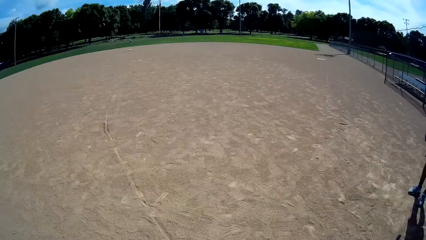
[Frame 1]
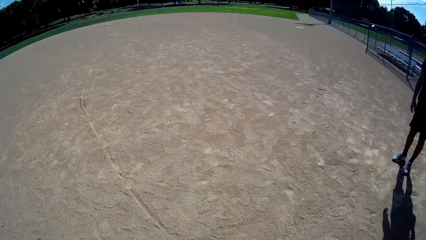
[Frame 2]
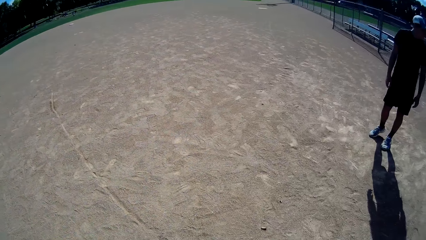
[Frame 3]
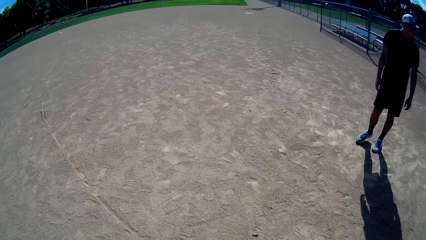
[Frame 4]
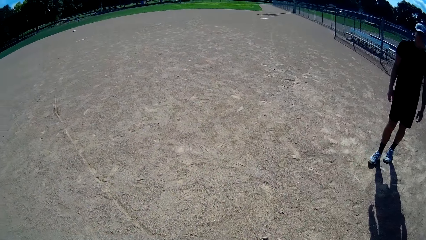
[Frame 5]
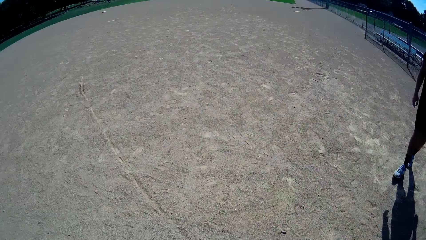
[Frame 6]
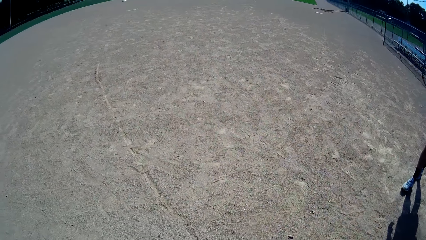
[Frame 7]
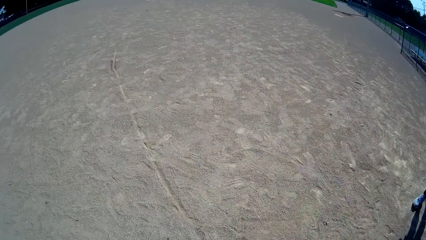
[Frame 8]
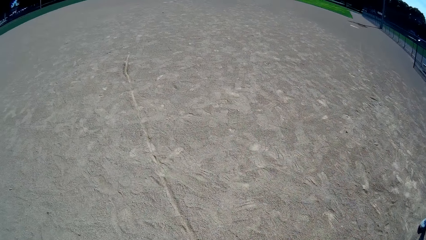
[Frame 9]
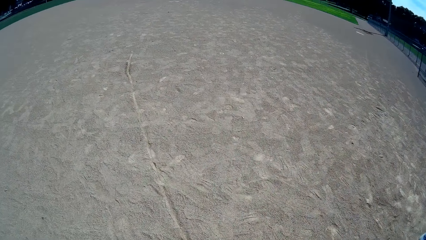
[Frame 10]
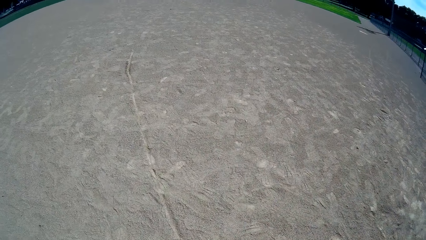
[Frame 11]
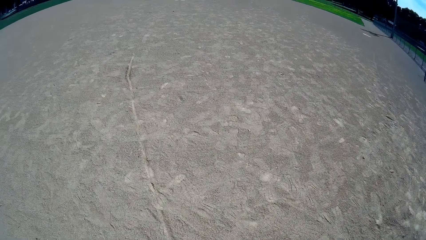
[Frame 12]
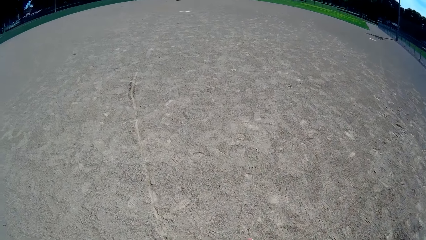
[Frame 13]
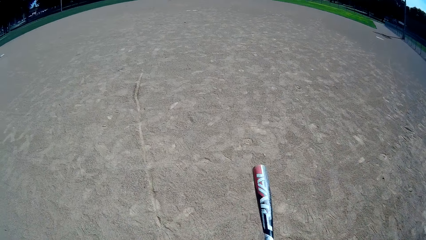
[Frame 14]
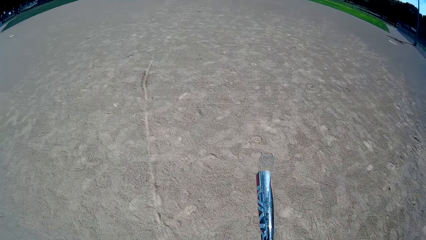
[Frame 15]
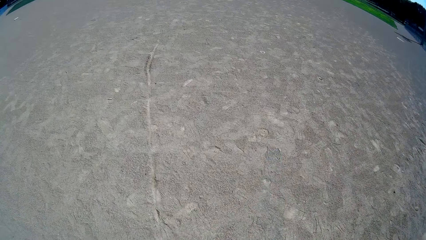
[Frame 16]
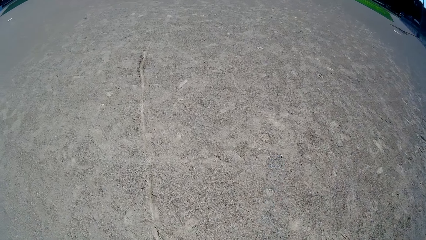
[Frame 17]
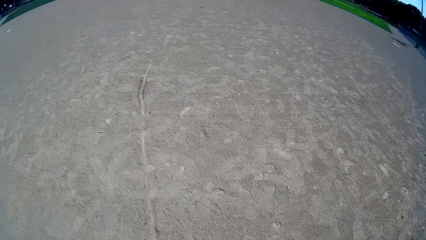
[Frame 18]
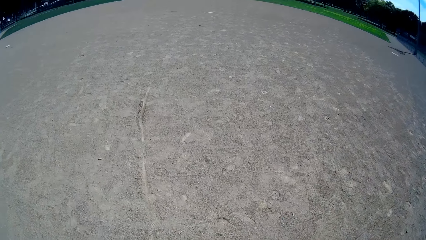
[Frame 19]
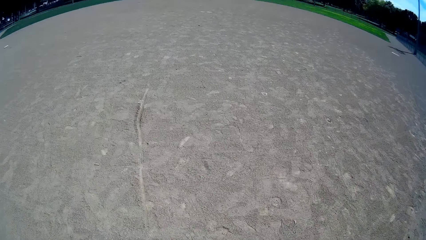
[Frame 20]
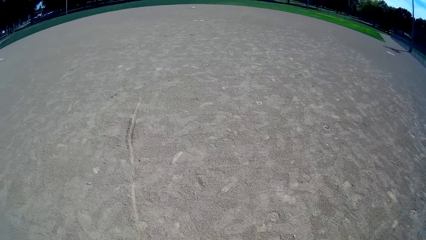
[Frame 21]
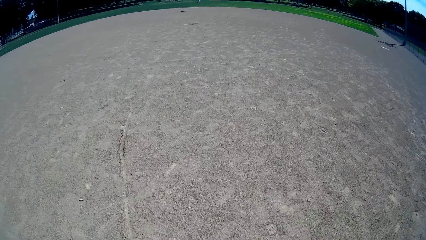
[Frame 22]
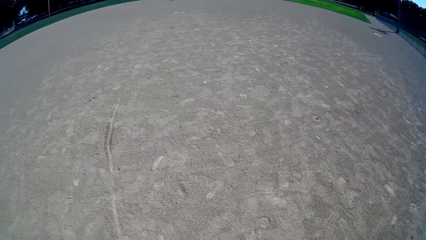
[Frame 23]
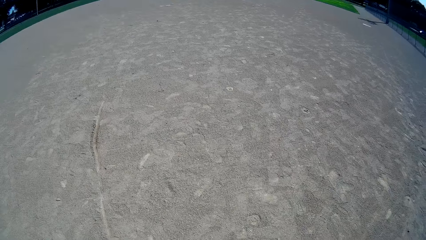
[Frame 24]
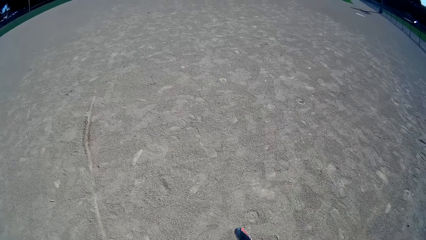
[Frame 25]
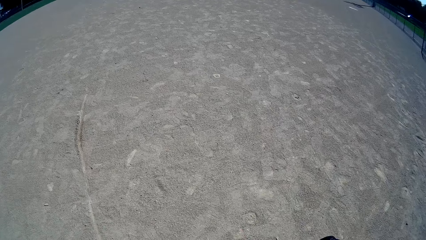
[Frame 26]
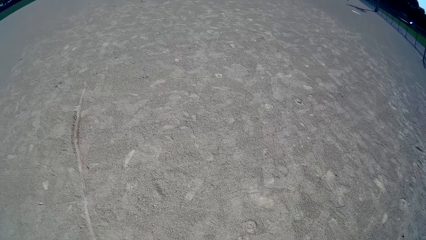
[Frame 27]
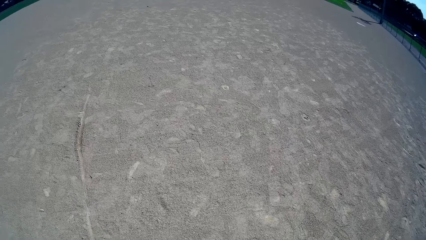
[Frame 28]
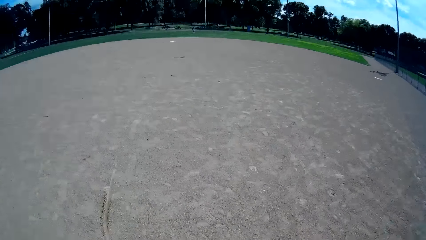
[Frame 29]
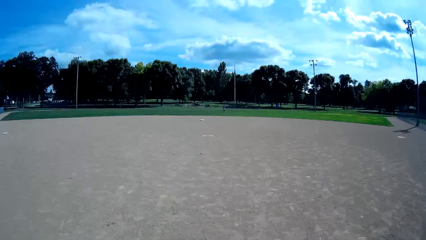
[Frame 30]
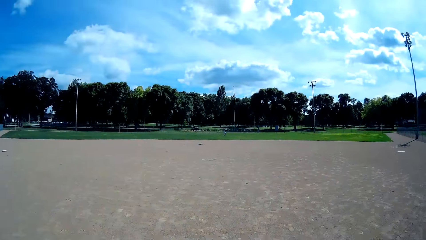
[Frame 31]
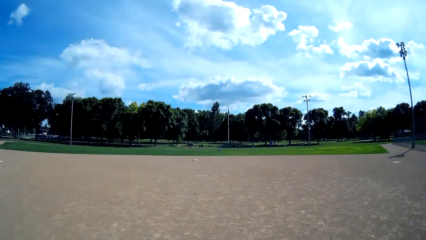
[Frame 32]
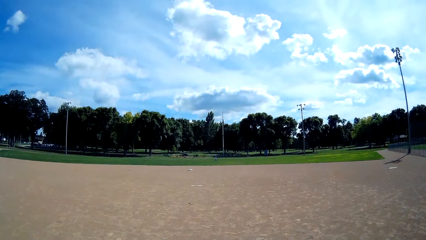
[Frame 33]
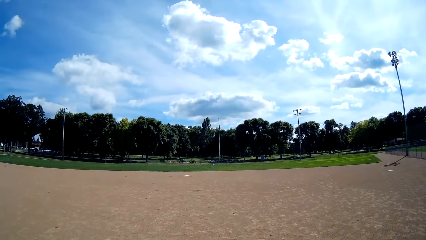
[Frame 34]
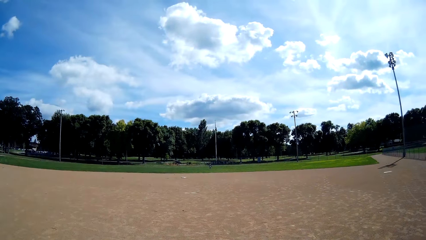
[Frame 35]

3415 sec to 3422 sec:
The camera wearer walks around the field.

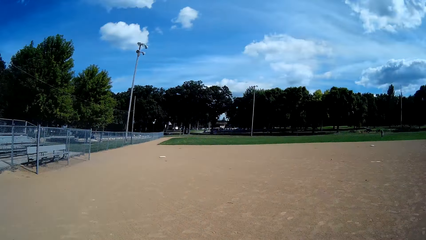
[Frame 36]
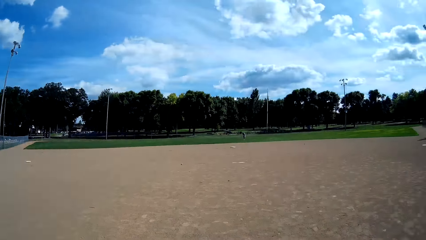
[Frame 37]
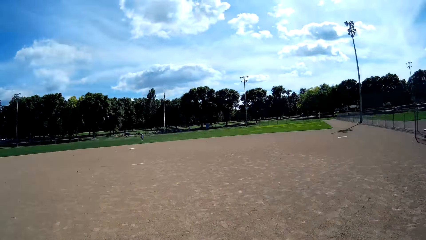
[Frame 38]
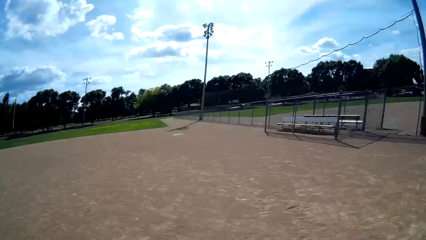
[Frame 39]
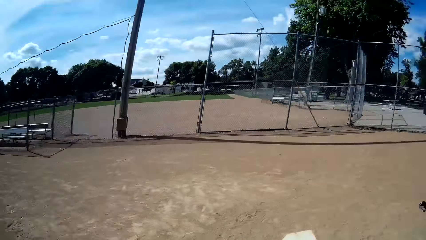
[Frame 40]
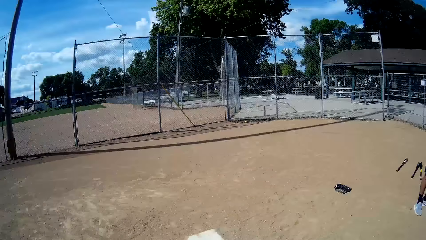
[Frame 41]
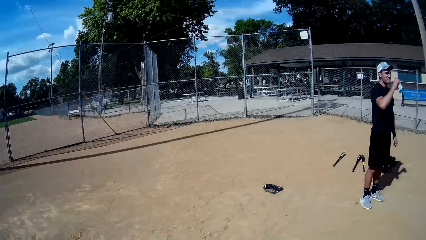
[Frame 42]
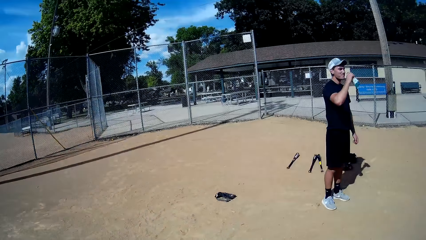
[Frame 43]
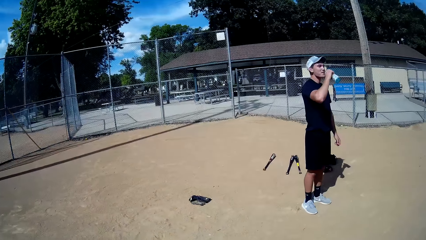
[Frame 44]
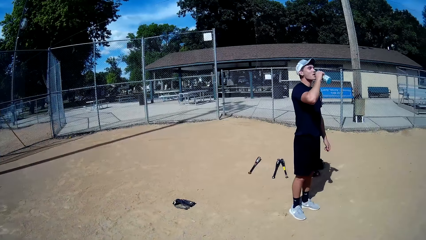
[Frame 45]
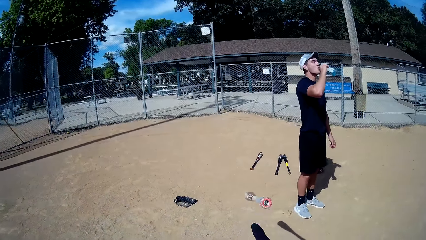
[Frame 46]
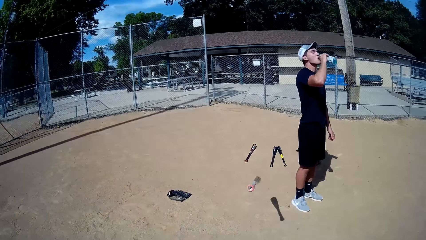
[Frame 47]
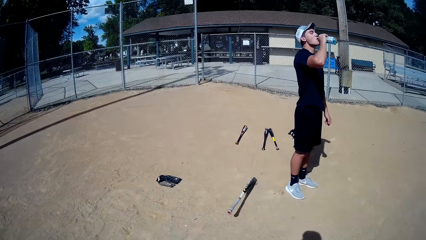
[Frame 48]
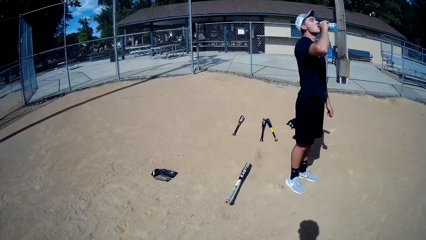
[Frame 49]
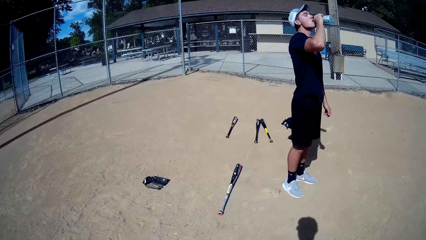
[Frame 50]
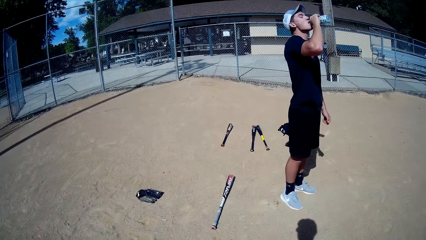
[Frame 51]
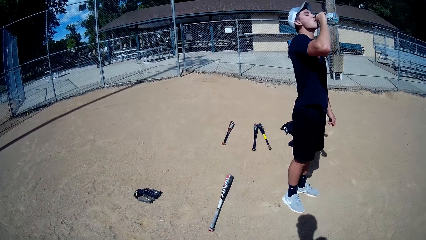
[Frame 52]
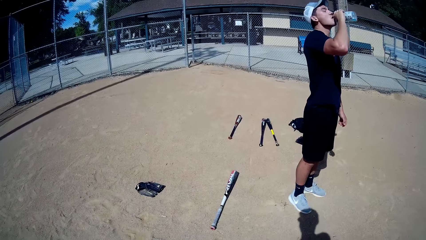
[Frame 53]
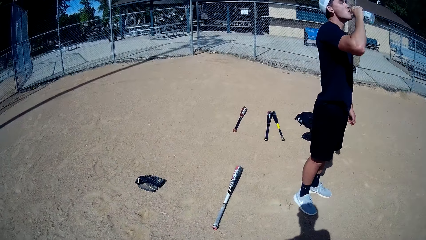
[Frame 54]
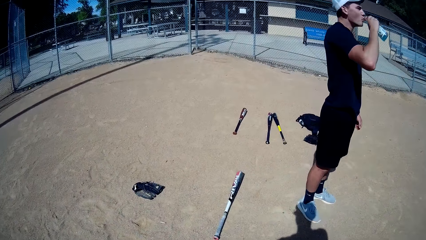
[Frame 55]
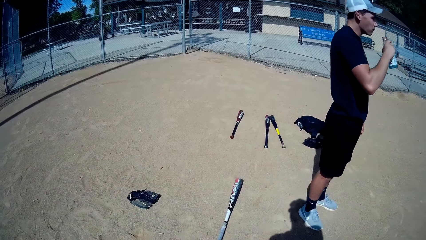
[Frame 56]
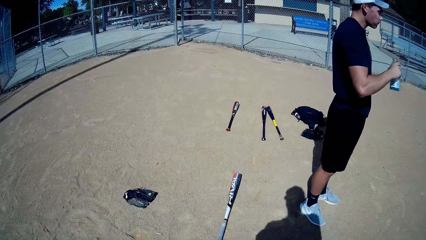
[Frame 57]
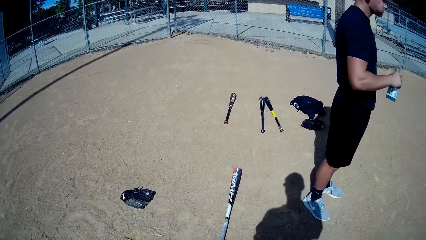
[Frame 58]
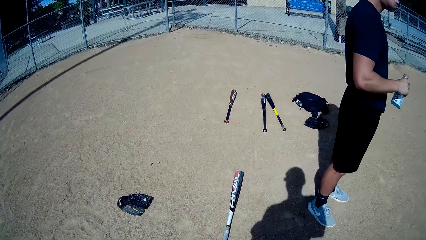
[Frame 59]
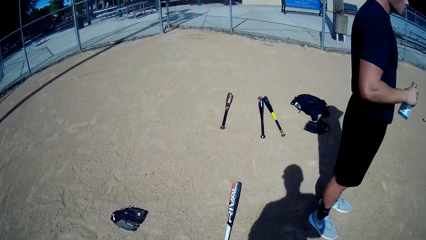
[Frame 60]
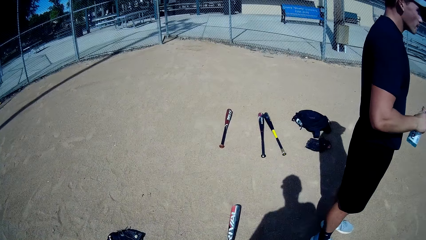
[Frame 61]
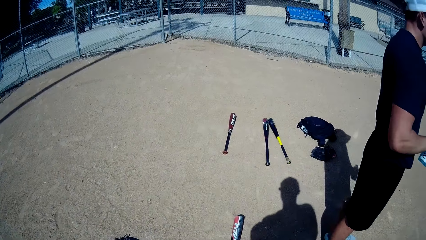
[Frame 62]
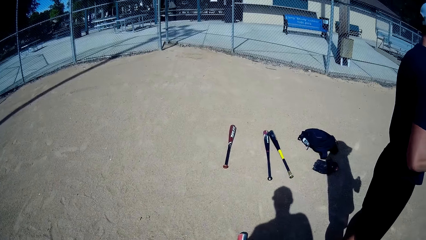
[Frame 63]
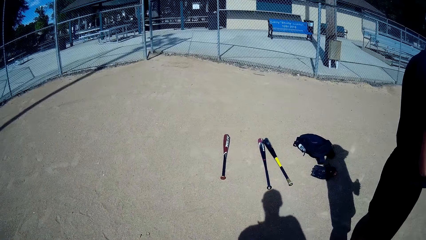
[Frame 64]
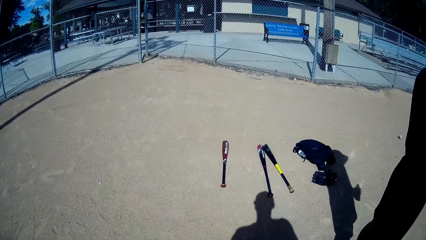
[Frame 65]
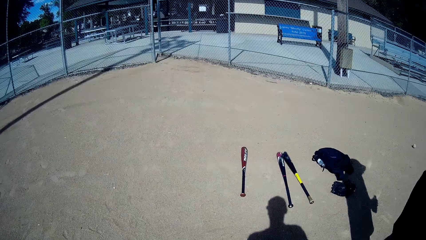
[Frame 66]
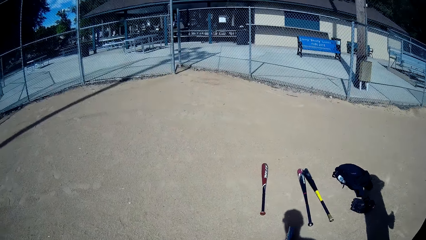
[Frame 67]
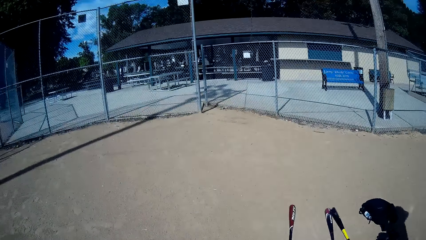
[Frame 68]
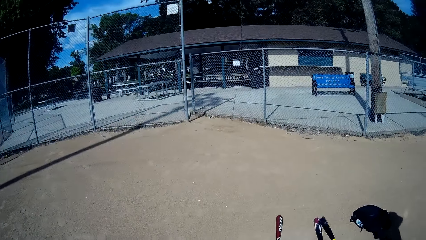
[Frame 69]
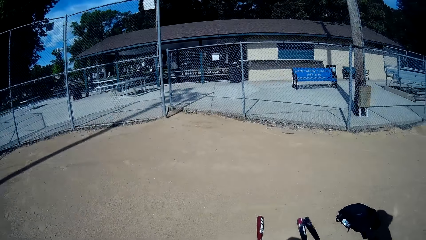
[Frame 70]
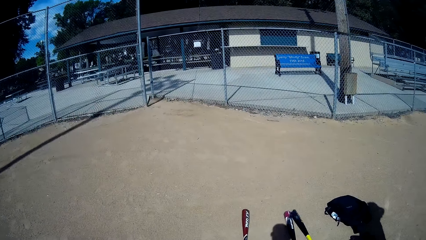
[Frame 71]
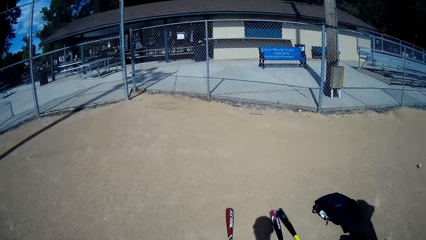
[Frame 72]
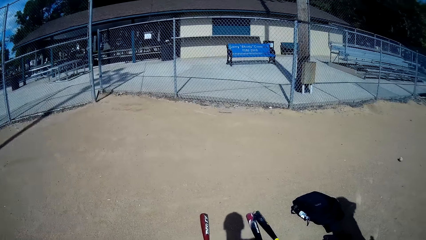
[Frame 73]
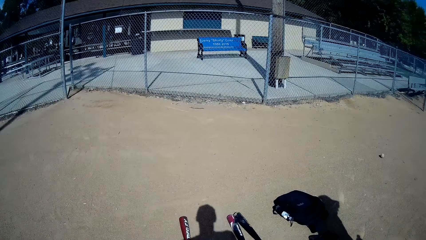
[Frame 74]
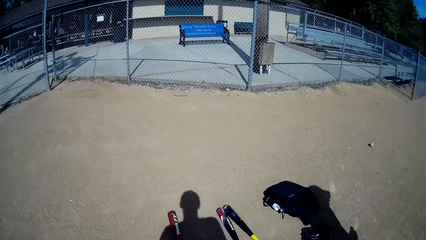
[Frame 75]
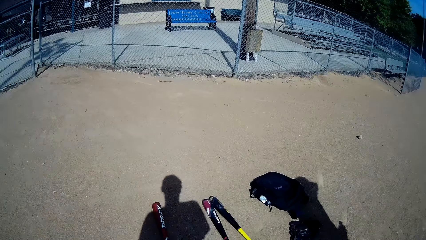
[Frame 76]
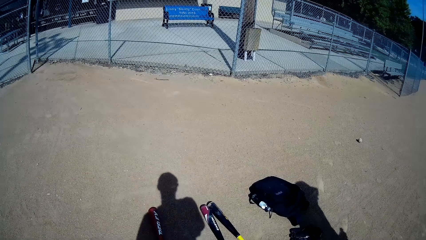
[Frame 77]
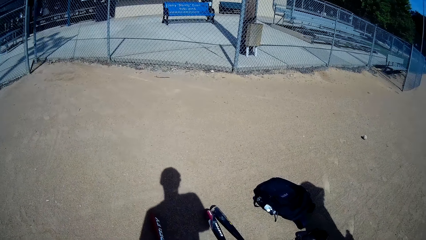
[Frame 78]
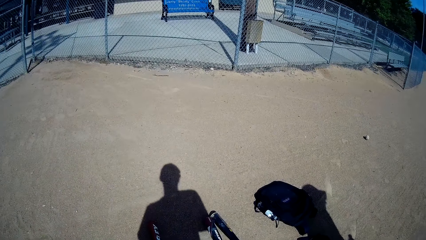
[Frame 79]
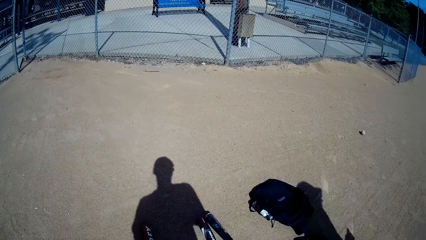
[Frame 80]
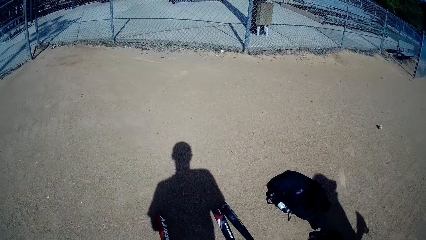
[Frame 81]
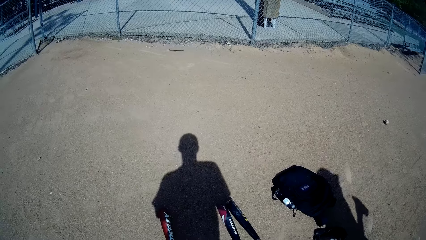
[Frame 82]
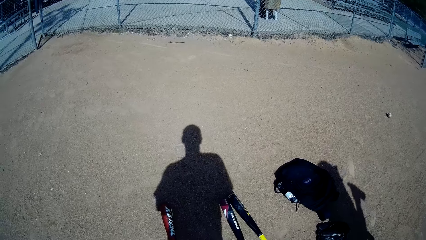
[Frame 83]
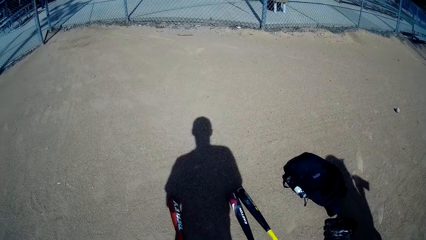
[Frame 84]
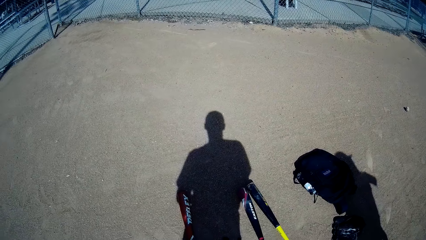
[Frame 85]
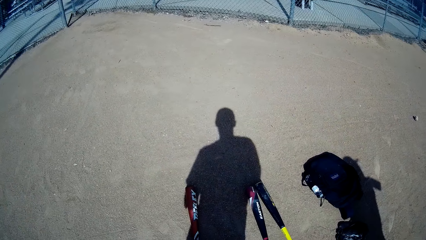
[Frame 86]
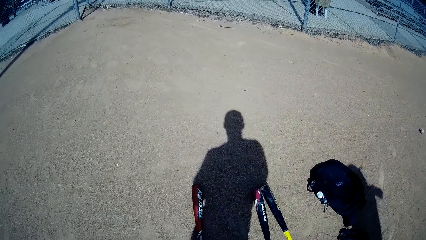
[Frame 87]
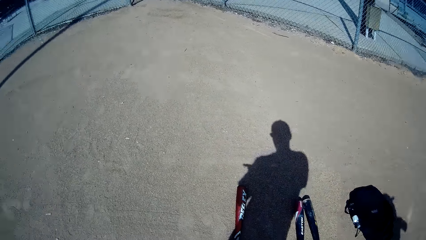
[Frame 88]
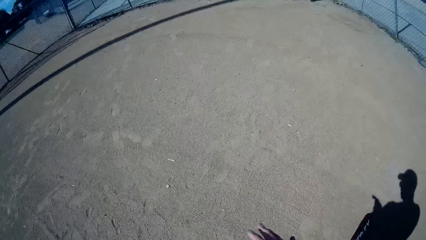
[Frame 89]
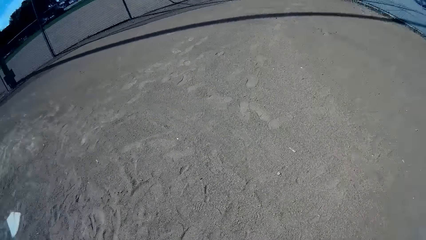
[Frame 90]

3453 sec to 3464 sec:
A man drinks water from a bottle. The camera wearer drops a baseball on the ground. They throw the baseball bat on the ground and walk toward the man.
